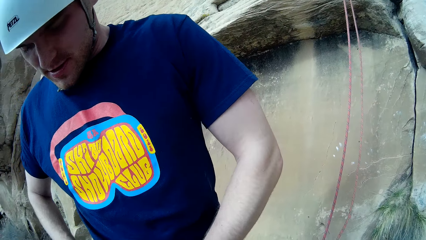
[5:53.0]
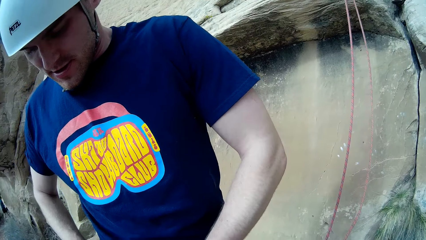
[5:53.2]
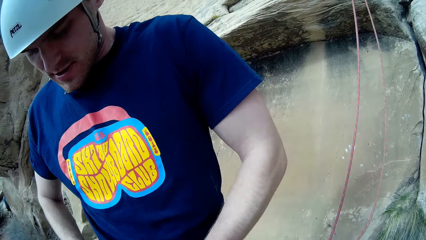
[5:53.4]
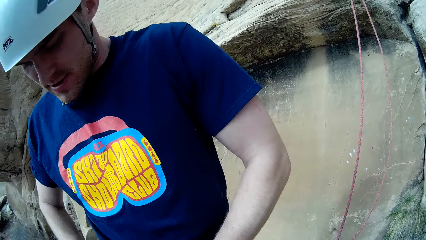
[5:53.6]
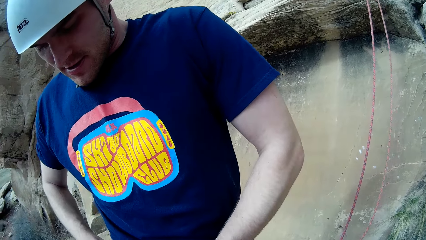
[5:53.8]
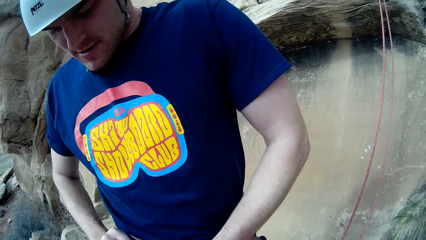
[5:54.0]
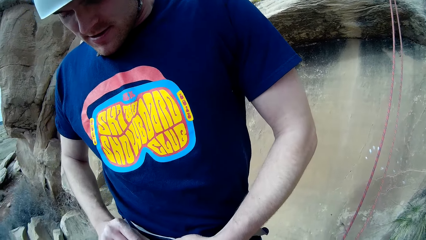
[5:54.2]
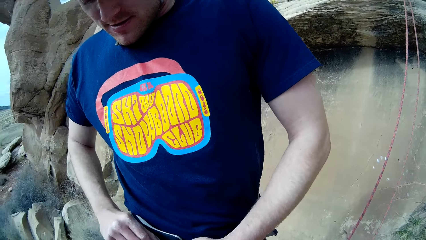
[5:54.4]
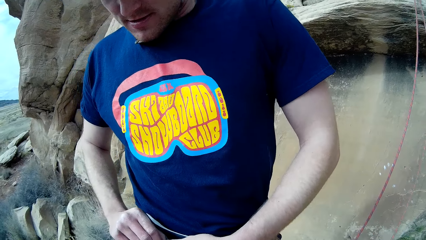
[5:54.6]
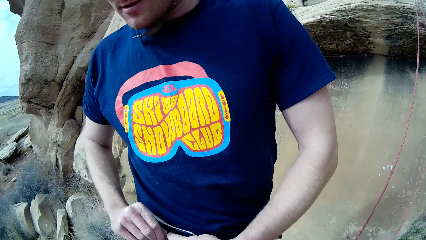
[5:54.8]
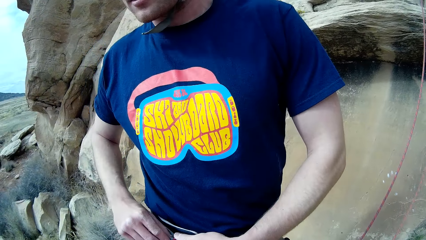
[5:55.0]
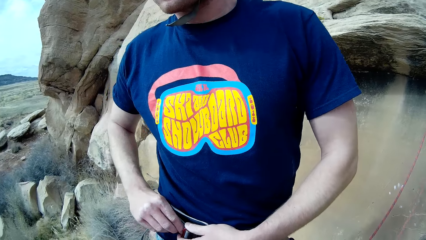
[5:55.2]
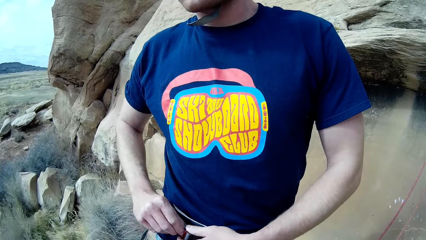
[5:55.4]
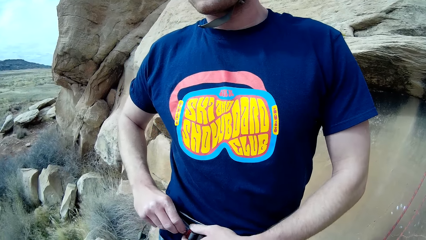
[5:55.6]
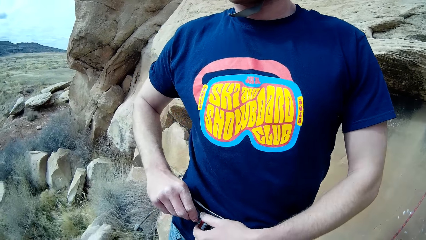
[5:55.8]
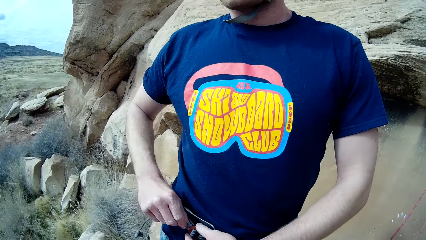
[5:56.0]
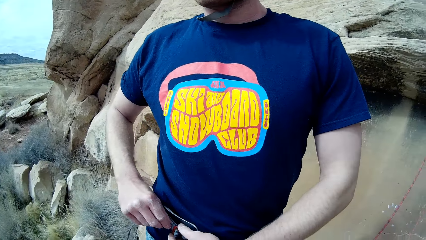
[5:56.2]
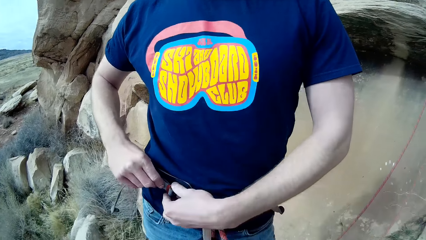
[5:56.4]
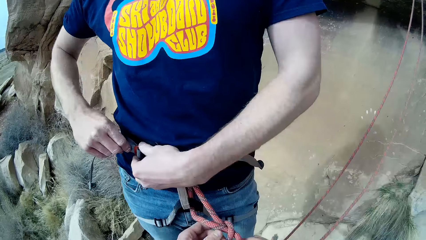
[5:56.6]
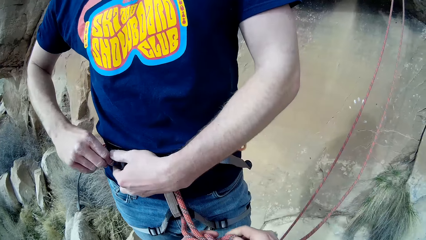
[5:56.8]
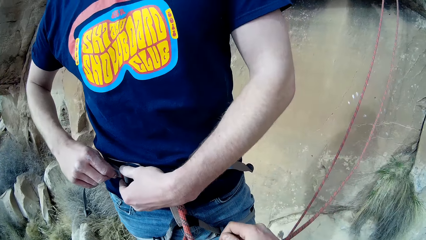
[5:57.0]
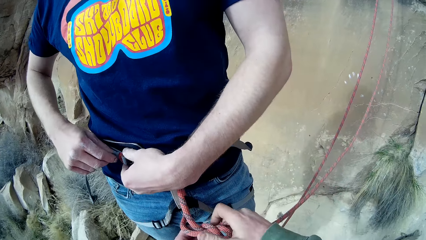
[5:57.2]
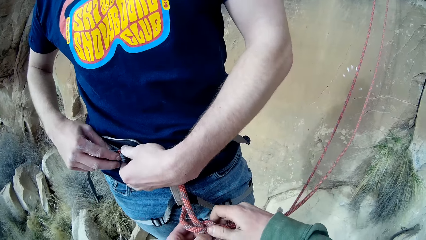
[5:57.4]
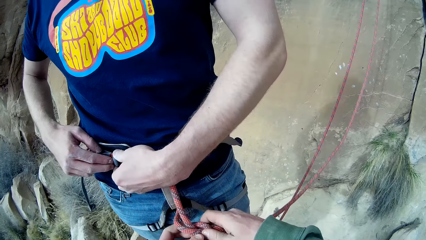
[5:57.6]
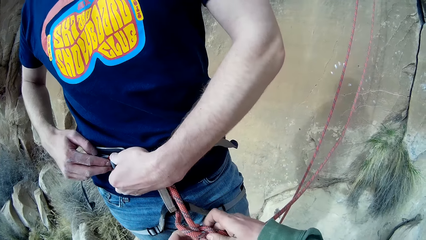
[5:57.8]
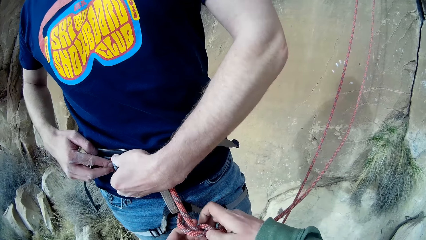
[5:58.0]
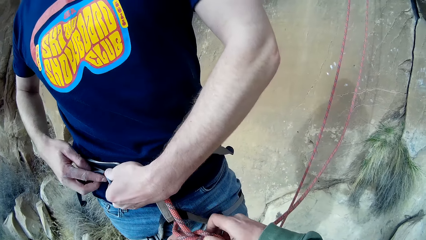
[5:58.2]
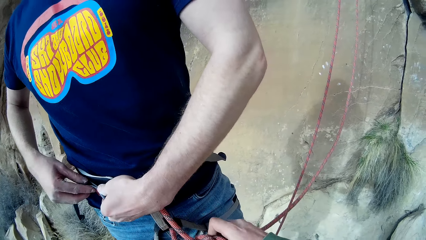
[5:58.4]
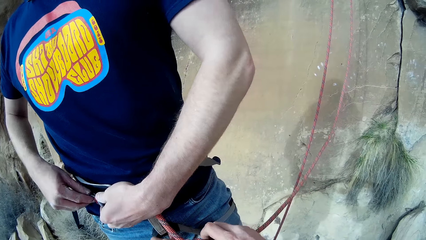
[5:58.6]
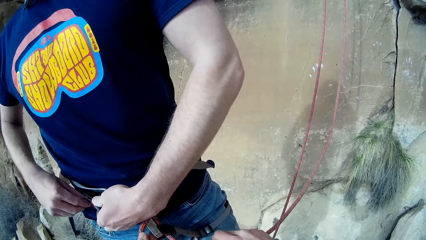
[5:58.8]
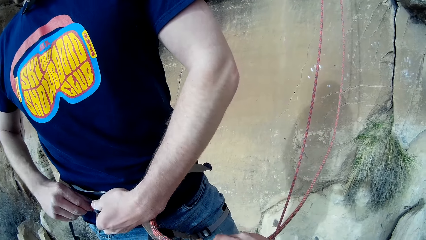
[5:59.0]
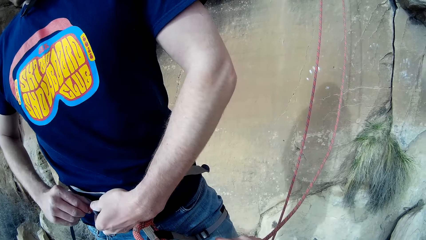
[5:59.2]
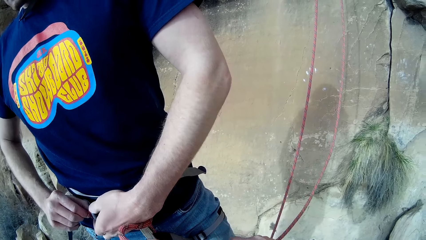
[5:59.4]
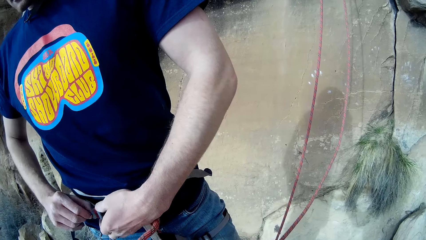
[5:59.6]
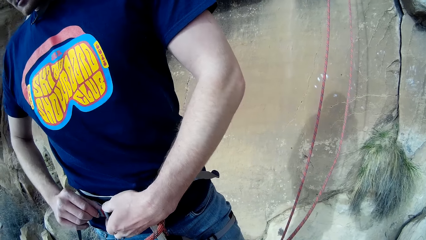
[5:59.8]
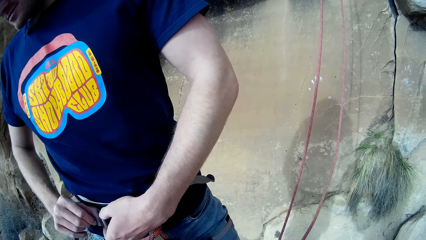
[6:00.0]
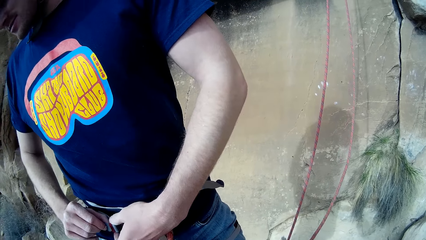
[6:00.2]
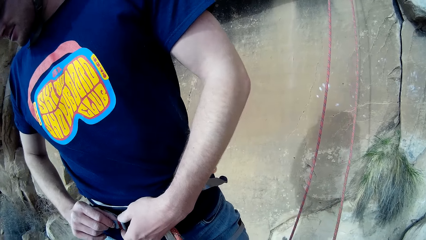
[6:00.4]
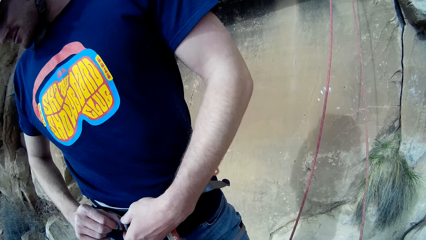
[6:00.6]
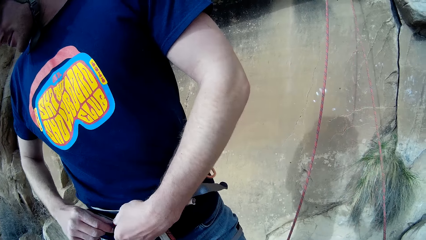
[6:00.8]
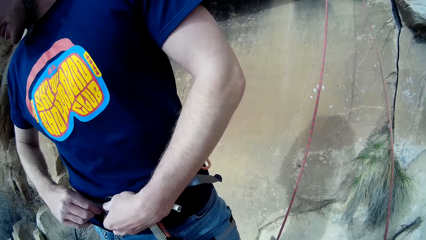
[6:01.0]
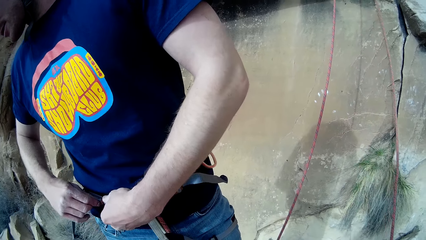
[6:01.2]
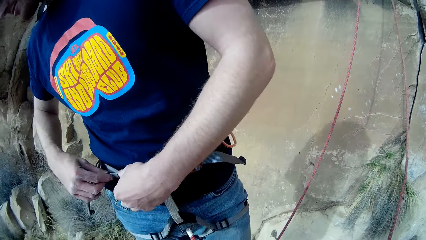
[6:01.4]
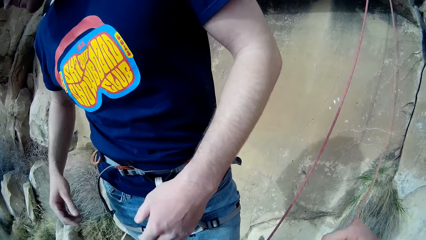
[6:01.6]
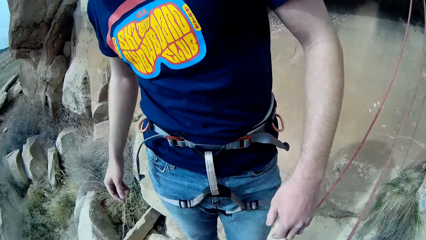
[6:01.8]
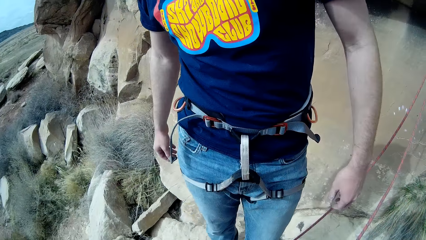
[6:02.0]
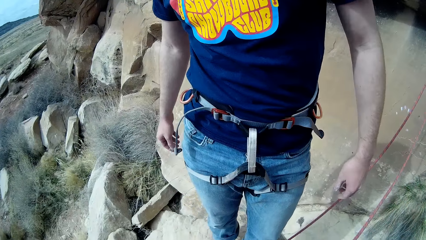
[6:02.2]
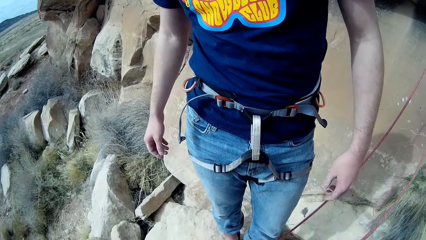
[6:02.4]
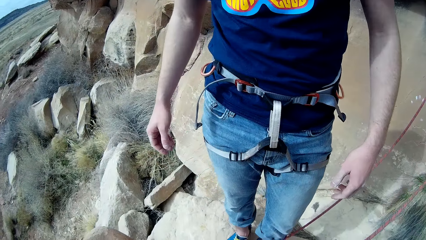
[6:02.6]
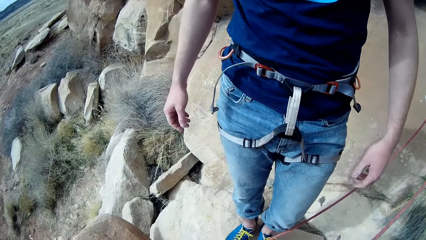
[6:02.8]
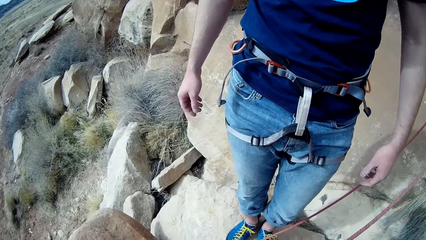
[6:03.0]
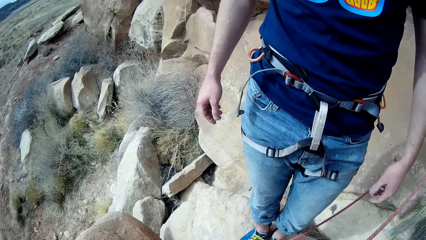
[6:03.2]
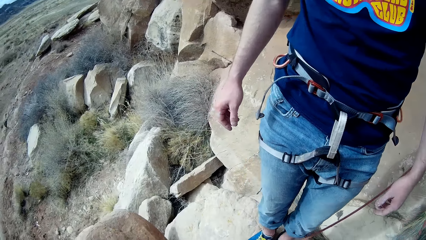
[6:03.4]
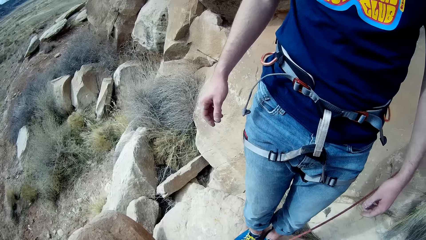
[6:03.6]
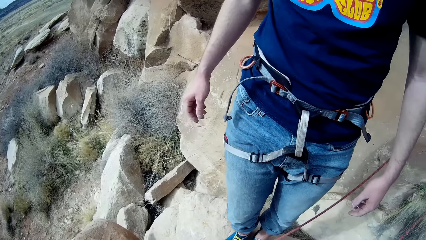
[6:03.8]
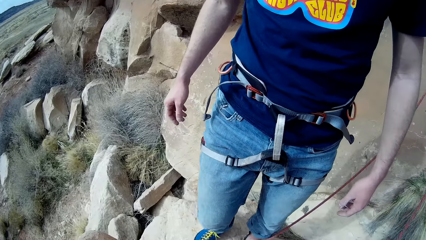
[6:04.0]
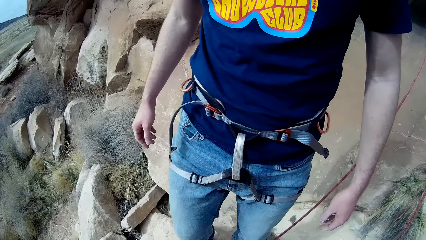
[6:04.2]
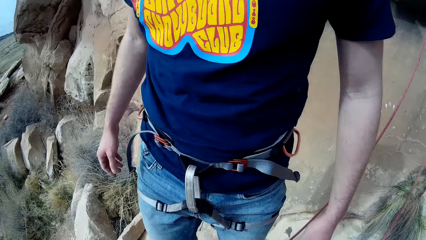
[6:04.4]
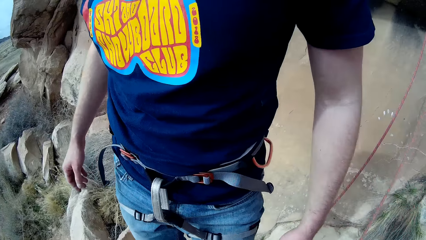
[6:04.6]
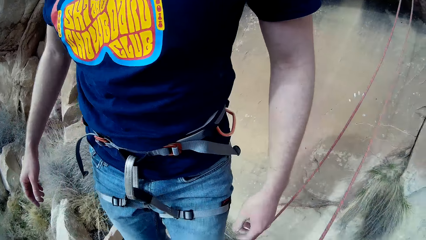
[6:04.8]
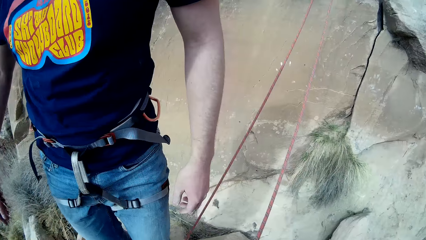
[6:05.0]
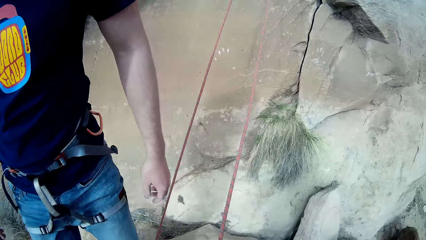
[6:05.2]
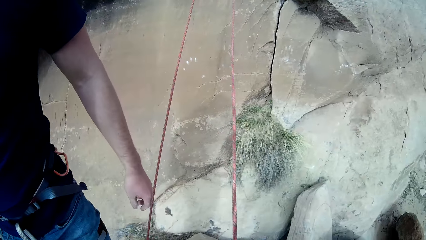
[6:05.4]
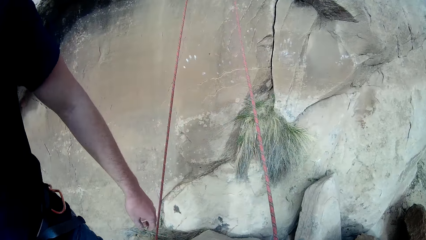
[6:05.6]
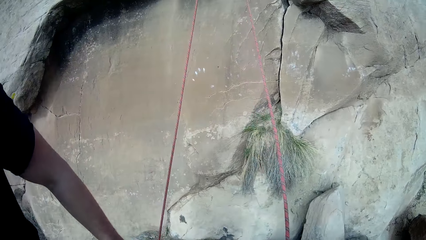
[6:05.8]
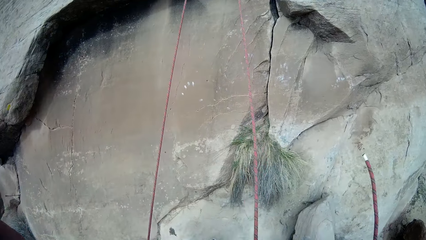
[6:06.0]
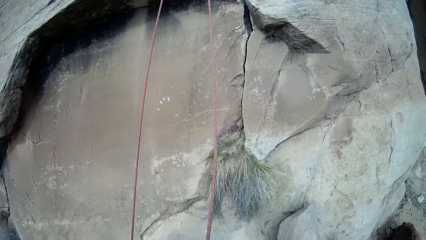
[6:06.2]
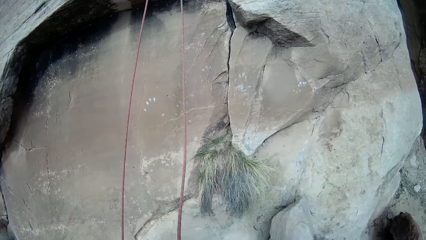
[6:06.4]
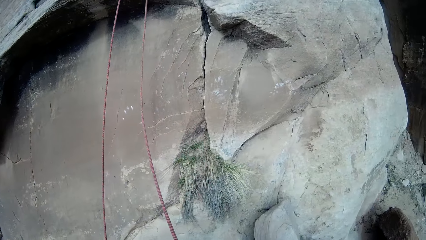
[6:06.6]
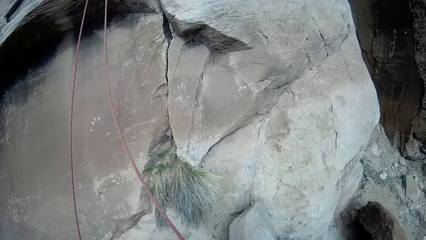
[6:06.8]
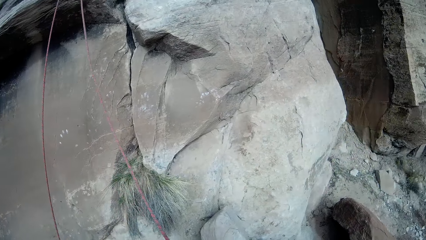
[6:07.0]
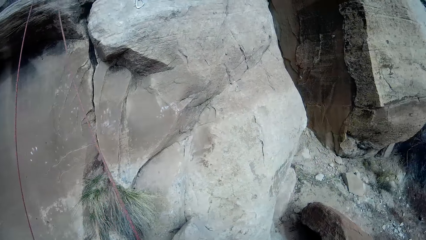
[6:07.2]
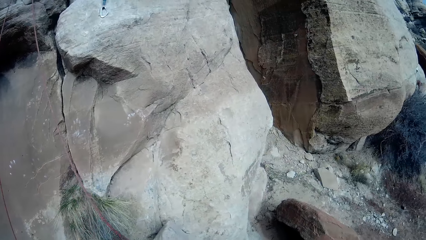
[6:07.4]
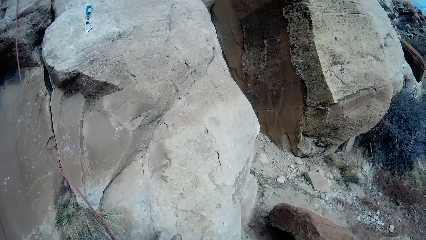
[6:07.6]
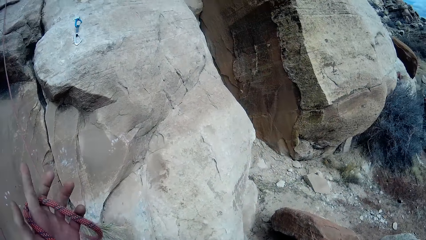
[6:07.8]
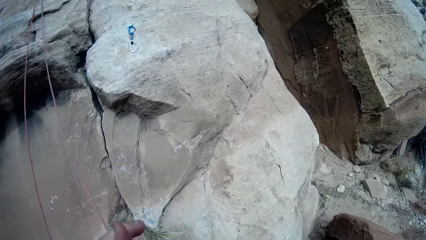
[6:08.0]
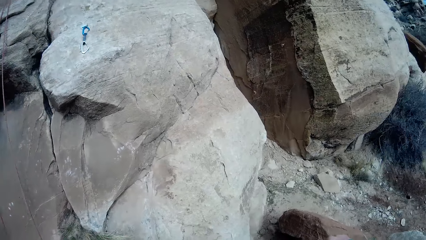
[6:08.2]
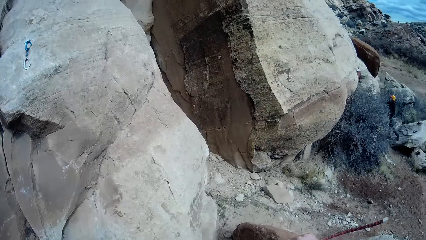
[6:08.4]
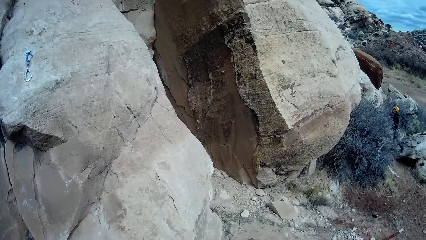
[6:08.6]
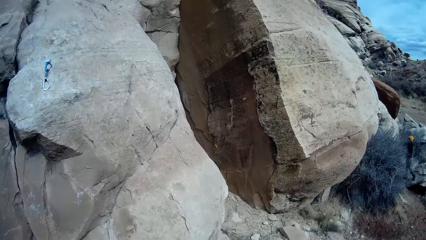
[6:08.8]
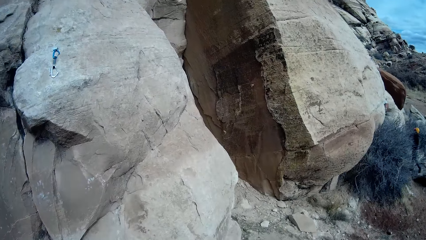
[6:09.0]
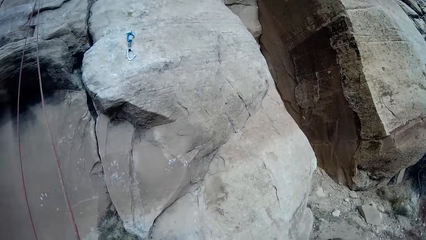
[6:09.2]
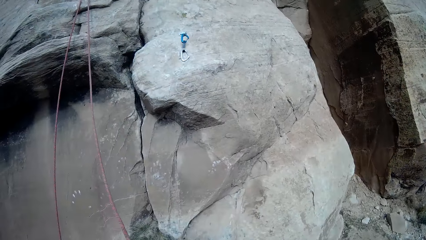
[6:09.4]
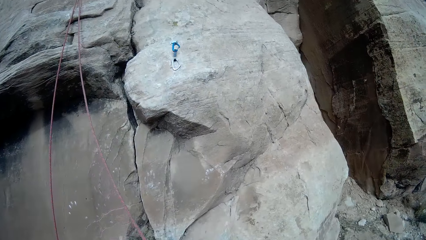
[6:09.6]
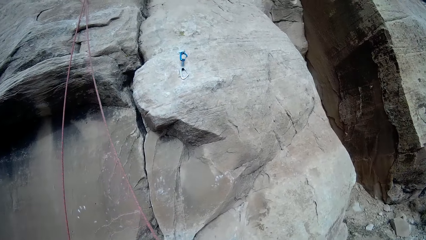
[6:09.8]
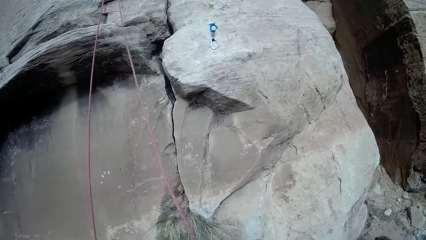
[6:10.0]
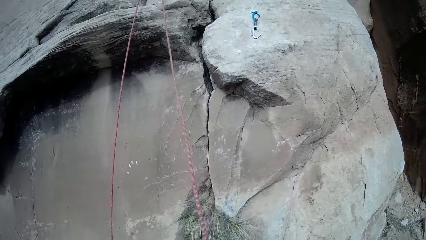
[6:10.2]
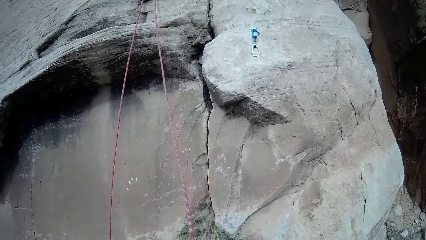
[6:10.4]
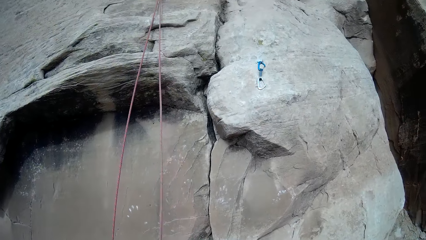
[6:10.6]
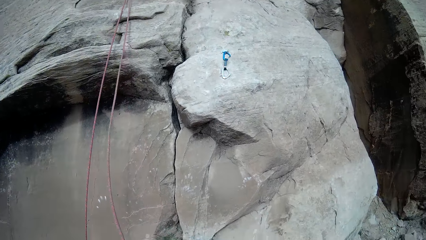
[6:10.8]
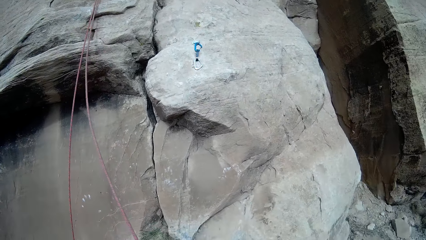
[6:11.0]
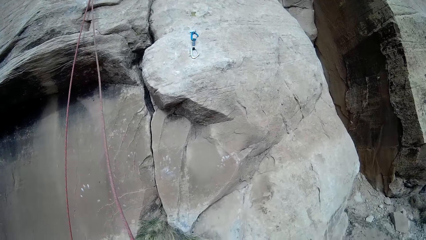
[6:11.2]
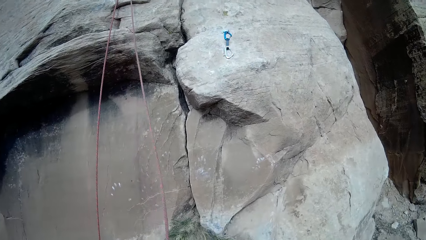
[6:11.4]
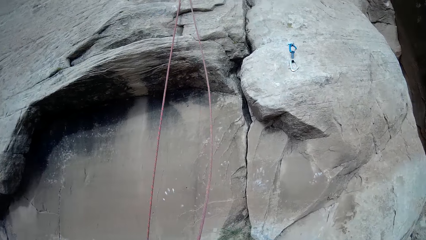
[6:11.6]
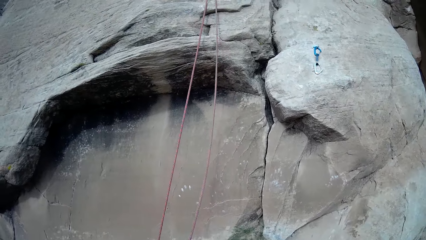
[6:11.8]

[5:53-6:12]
A man unbuckles the belt. The camera wearer unties the knot with both hands. The man removes his hand from the belt and moves aside. The camera wearer folds the rope with both hands. He holds the rope.
